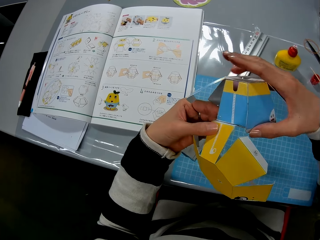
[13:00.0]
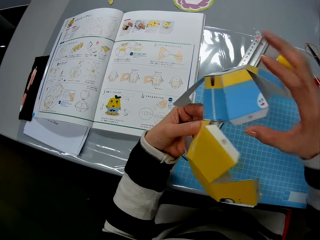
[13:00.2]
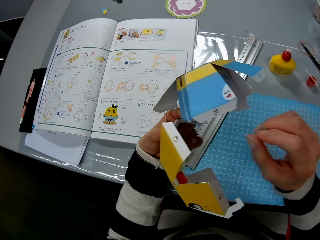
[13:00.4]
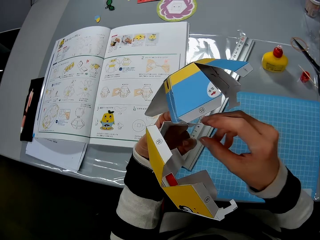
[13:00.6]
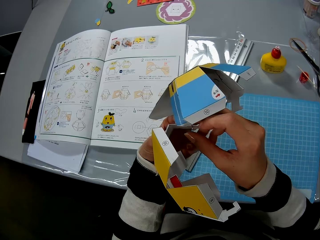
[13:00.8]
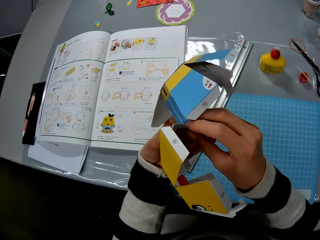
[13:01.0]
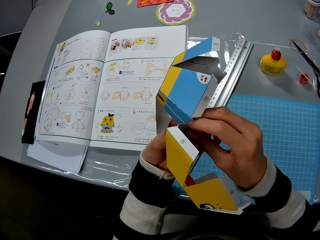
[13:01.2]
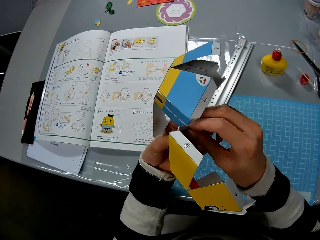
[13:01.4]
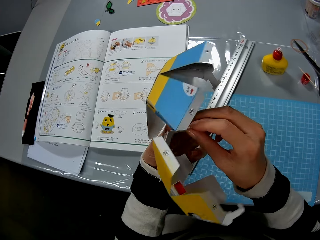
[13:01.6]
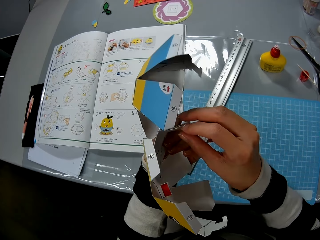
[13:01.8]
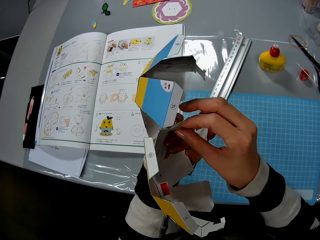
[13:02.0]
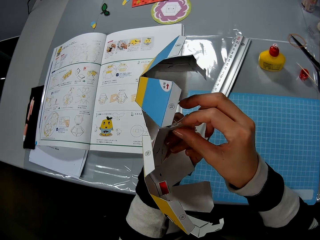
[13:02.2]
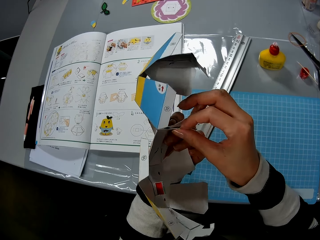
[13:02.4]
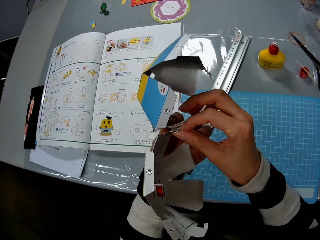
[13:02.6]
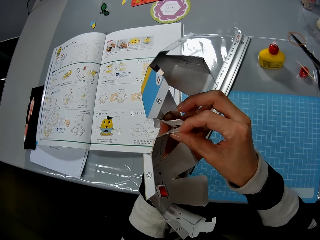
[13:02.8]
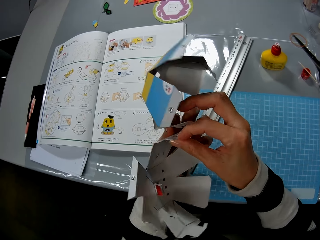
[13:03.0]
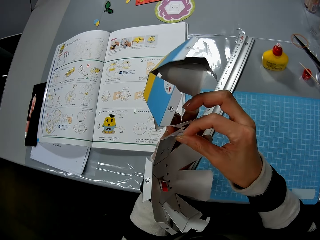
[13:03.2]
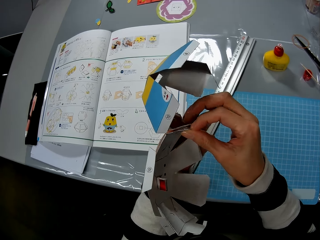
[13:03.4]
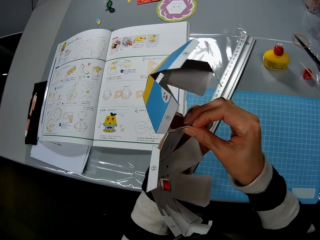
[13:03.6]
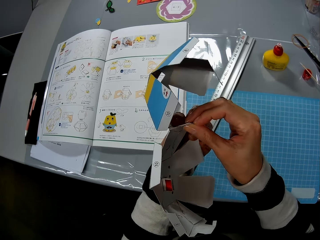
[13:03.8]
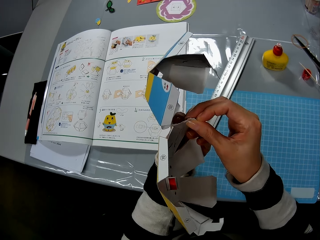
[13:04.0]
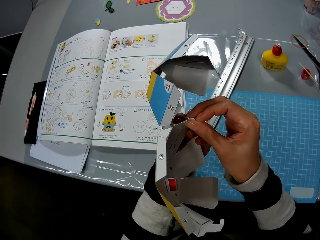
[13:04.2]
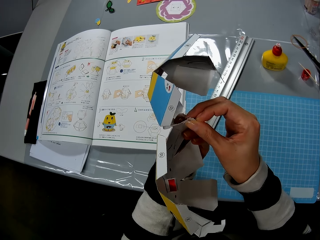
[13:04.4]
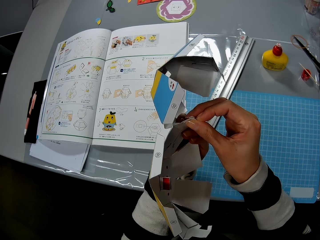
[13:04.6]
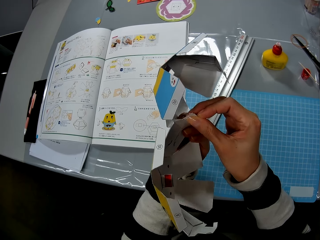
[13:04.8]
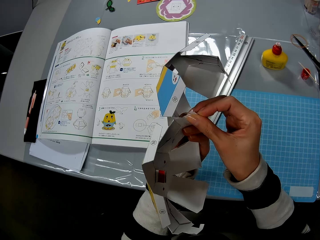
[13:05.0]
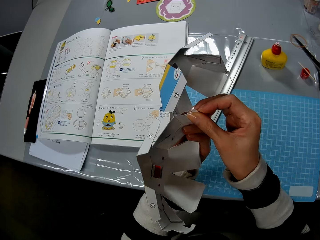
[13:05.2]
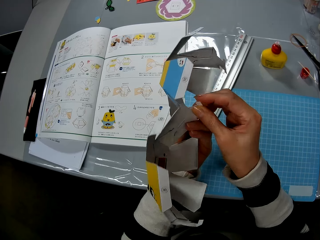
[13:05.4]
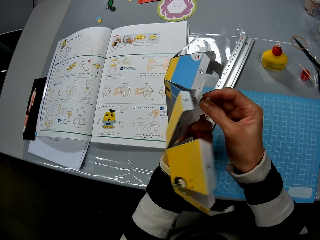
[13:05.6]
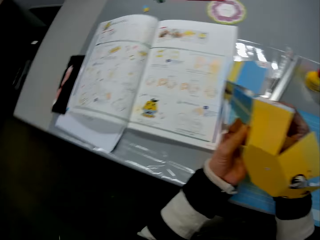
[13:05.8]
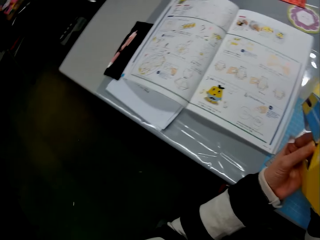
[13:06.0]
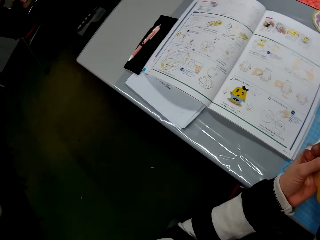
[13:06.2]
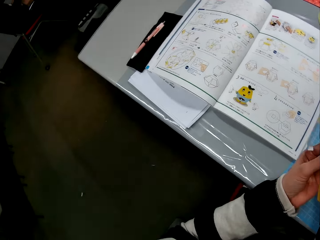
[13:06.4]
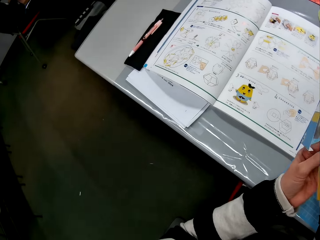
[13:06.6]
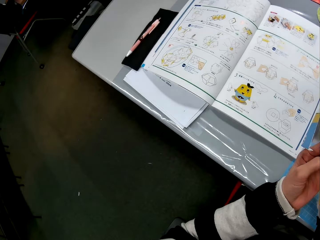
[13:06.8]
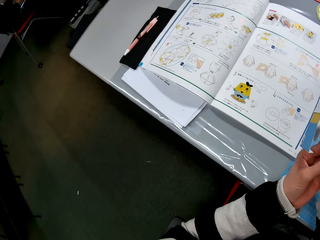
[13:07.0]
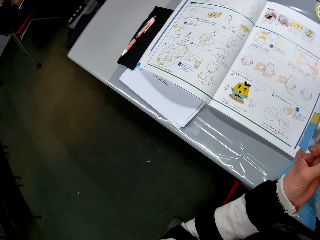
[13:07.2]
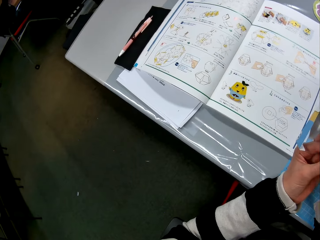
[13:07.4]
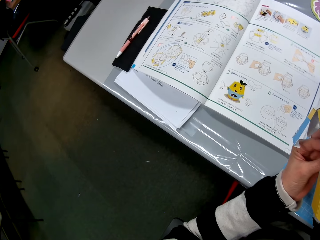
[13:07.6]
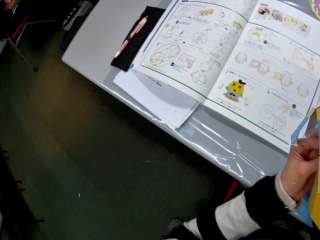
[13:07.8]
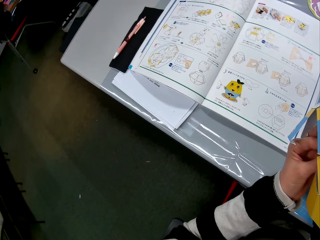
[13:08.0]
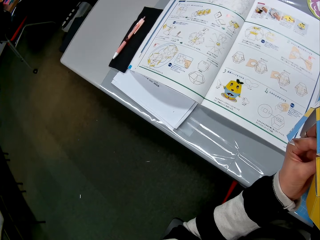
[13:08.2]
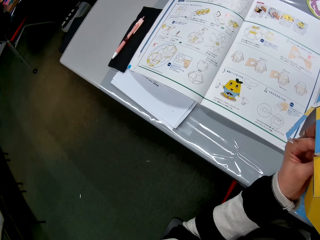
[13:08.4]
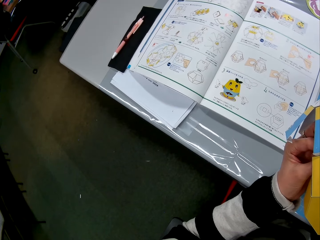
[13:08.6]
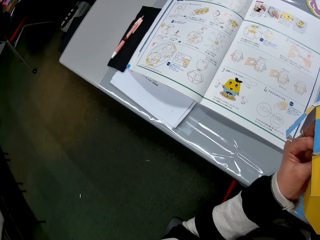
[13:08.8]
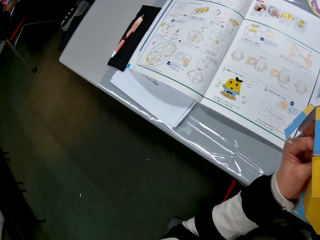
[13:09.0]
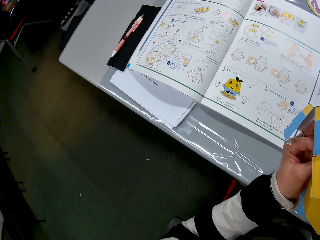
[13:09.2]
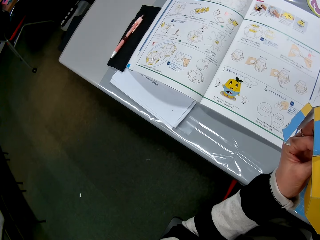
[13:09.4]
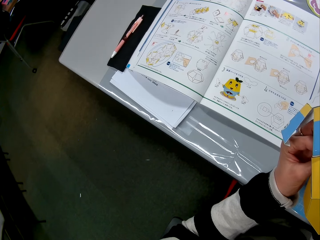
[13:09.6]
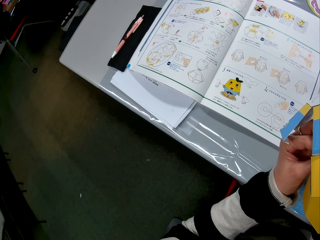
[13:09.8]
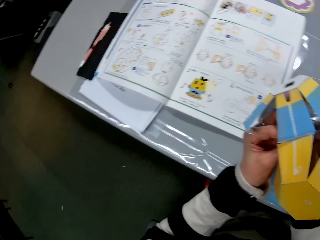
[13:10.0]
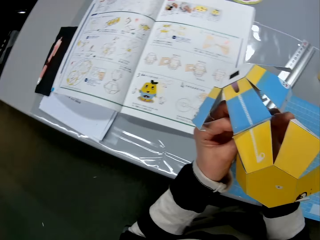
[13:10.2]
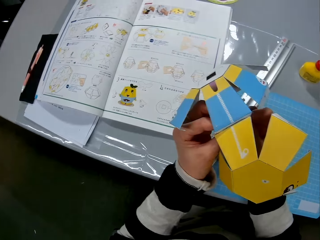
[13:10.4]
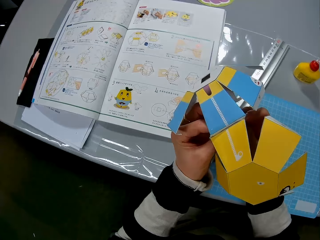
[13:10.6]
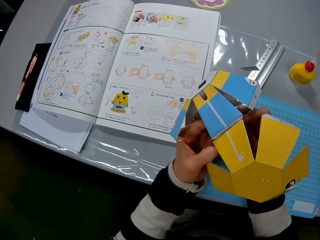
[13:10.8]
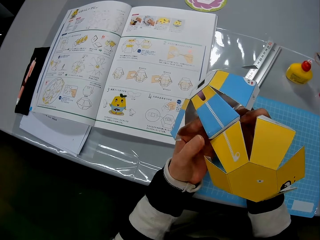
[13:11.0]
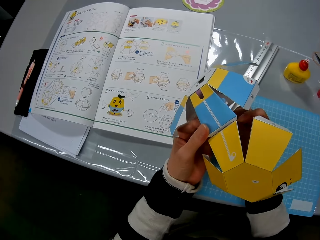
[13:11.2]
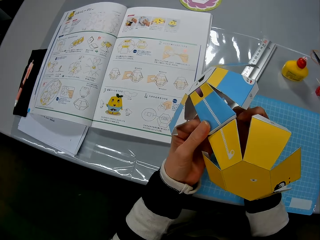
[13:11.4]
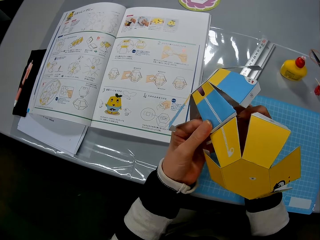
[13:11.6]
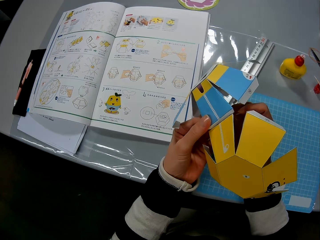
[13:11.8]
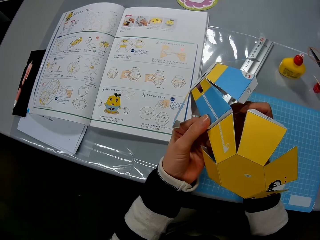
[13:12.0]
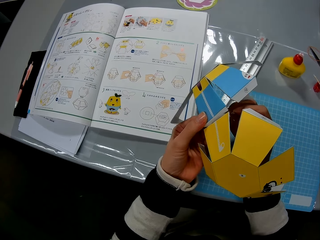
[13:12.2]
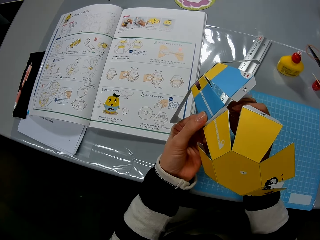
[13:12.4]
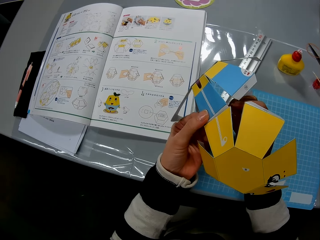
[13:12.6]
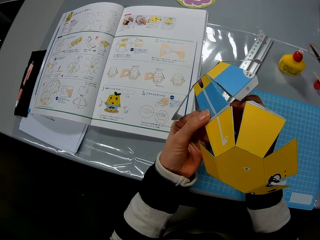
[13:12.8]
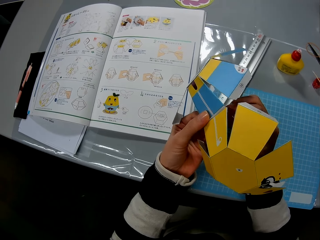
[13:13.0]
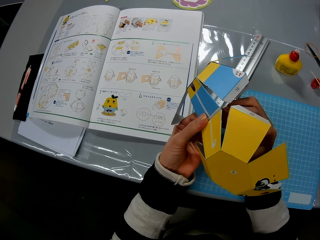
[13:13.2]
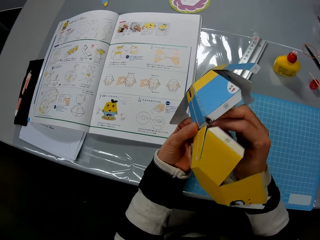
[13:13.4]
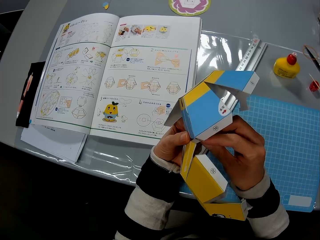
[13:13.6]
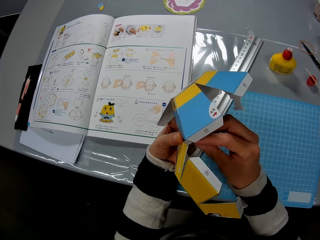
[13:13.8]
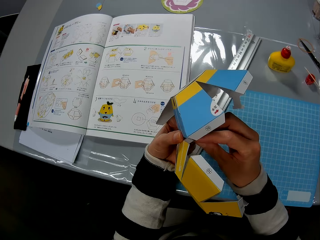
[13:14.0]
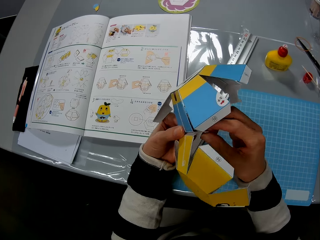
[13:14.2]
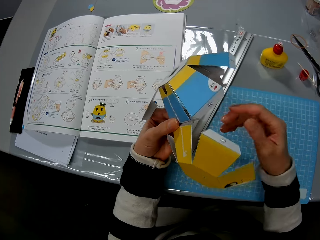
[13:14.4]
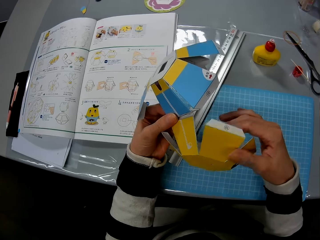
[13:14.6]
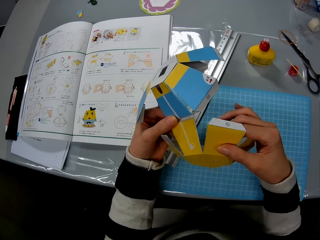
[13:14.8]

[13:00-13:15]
The camera wearer holds the two carton boxes against each other. They read from a book on the table. They look at the carton crafts.

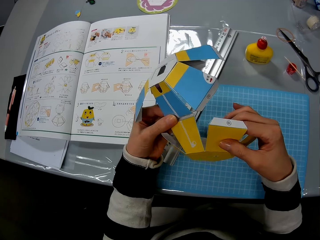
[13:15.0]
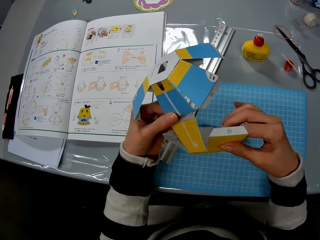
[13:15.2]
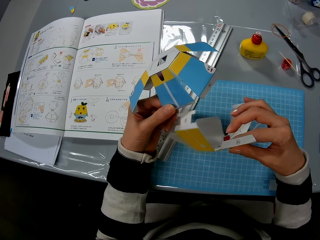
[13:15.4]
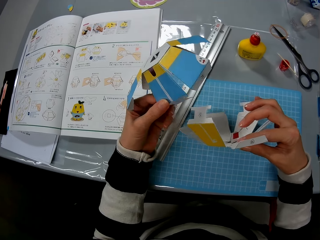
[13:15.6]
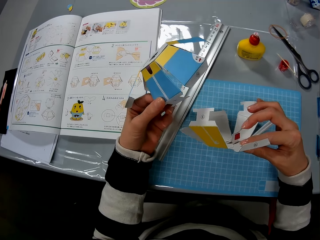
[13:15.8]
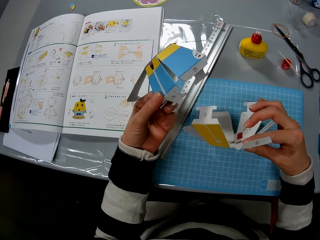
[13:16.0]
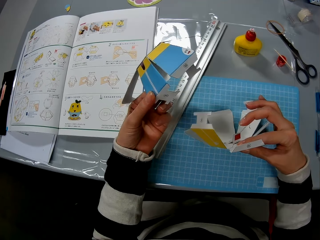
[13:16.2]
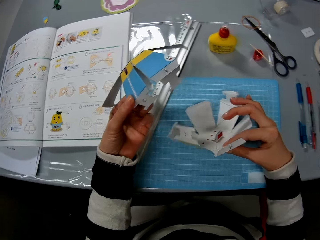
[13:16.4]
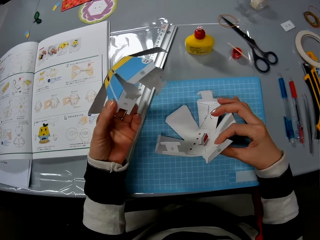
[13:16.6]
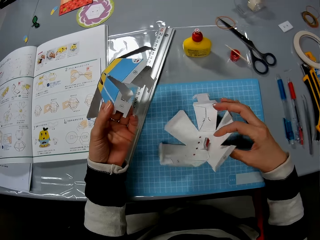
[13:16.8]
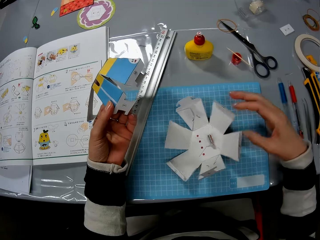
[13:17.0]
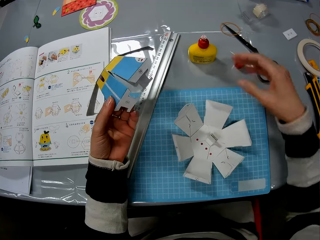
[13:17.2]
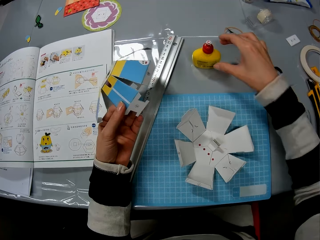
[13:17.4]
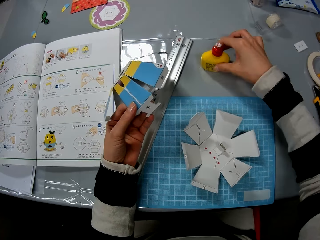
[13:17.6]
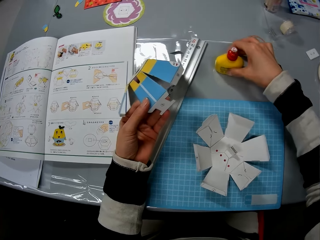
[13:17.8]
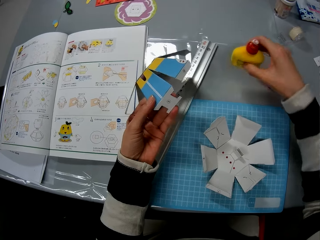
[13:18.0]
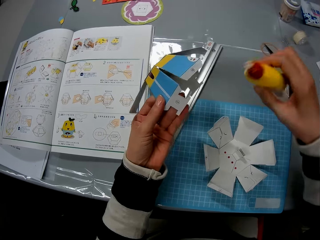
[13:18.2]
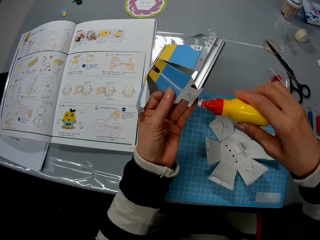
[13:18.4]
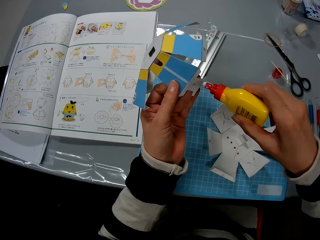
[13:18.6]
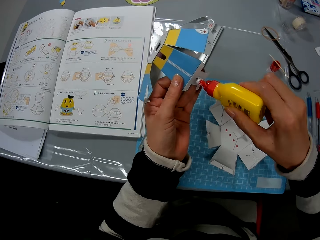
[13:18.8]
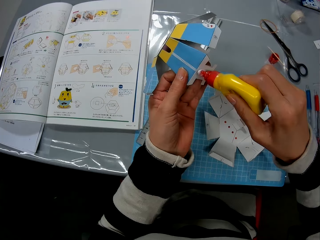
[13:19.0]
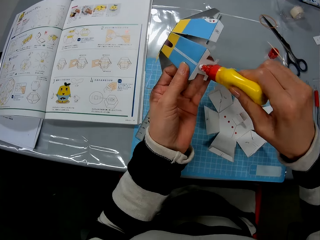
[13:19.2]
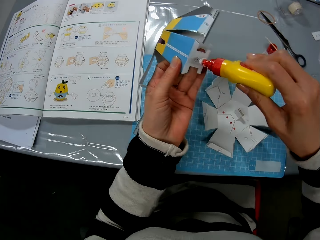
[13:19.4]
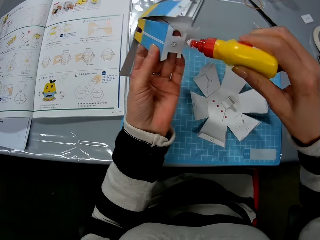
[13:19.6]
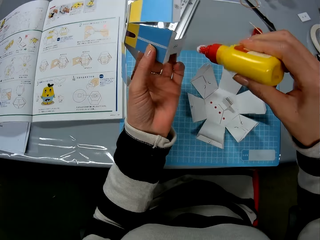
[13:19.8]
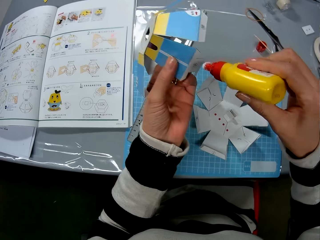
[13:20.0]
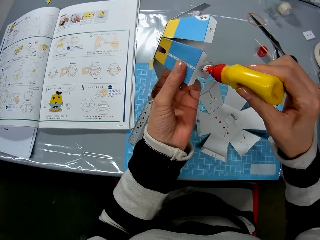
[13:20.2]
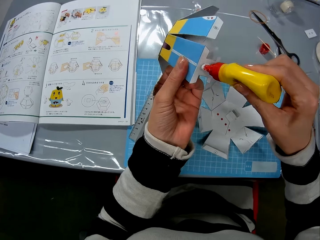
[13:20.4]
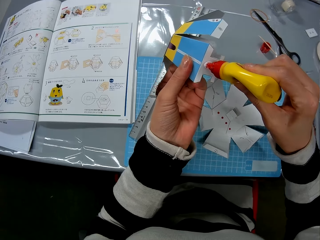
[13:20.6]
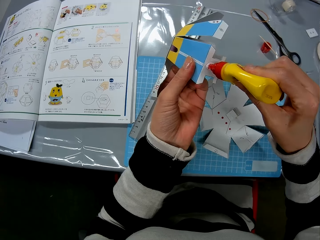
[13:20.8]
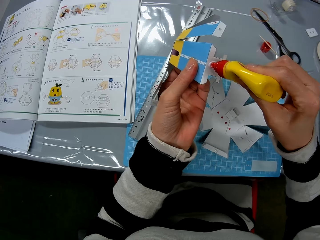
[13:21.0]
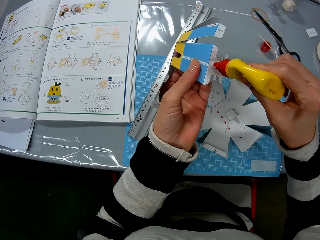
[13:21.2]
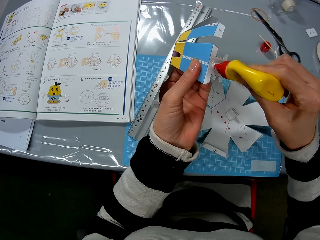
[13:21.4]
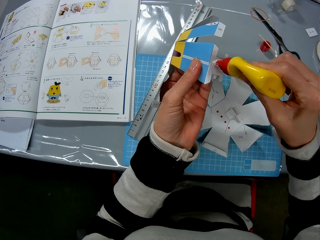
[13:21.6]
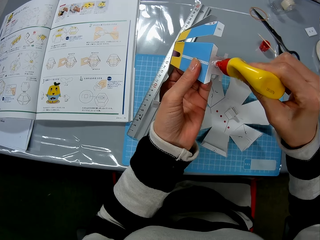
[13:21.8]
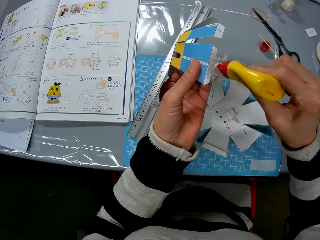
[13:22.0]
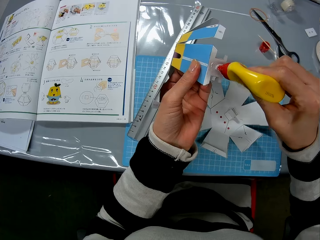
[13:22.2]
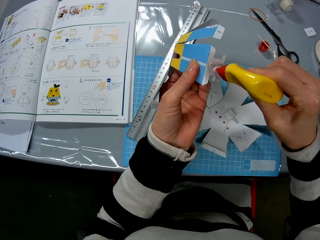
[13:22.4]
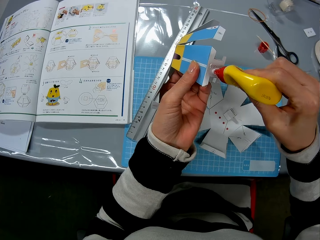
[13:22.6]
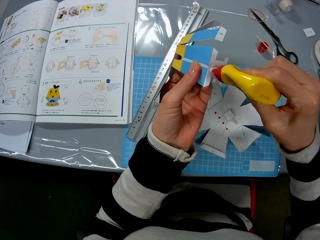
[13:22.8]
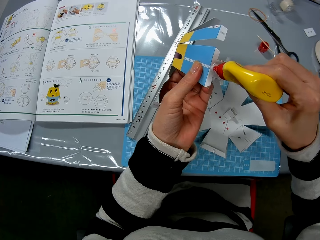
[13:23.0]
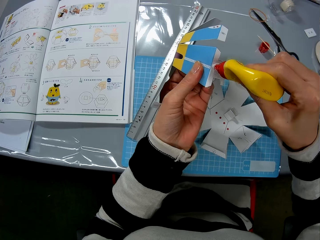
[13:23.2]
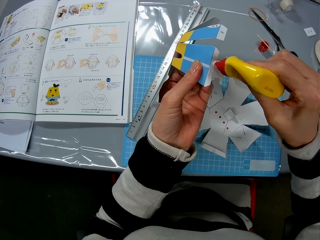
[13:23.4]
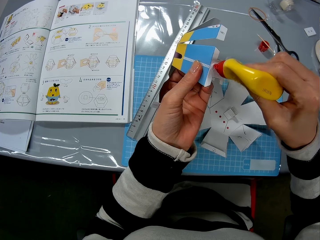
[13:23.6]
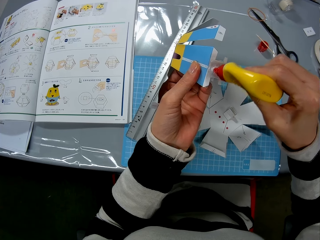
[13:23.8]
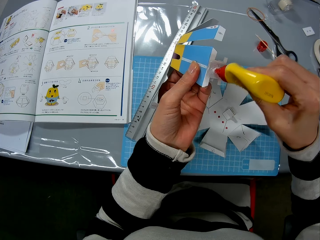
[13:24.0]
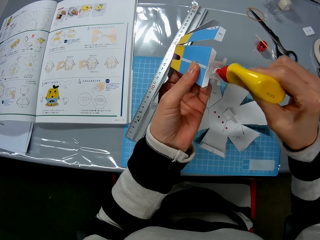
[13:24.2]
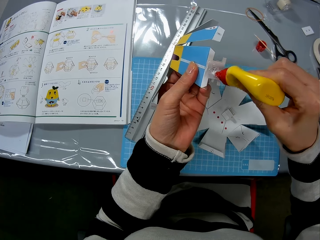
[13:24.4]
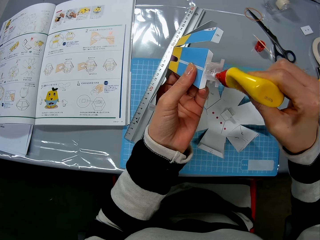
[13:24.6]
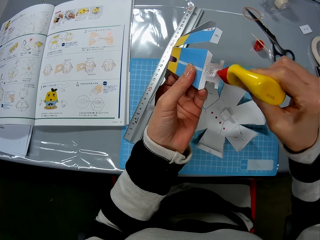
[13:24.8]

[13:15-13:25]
The camera wearer puts one of the carton crafts on the cutting mat. They pick up the glue from the table. They apply glue on the carton craft.
